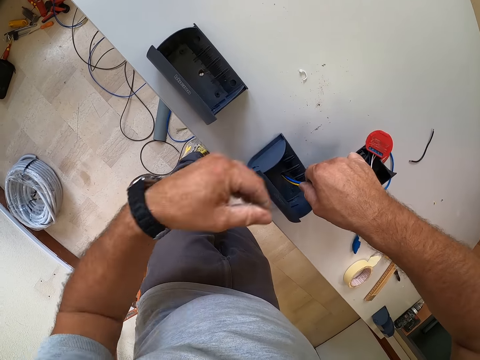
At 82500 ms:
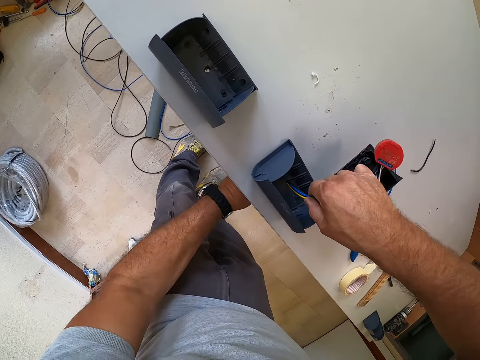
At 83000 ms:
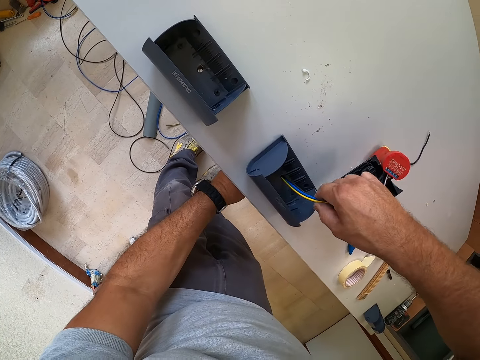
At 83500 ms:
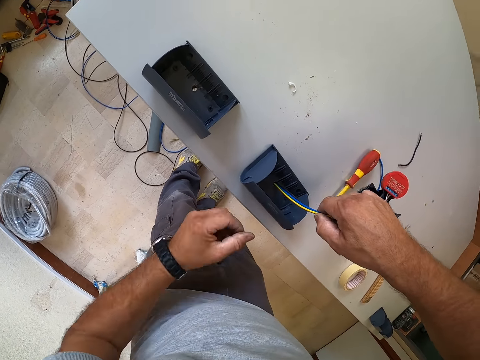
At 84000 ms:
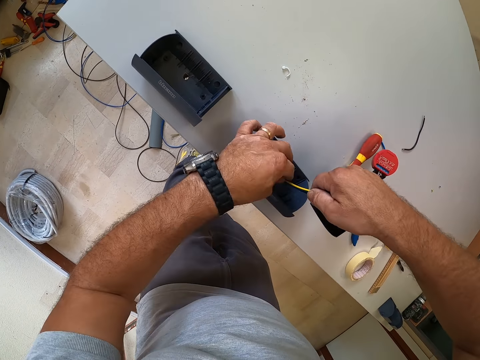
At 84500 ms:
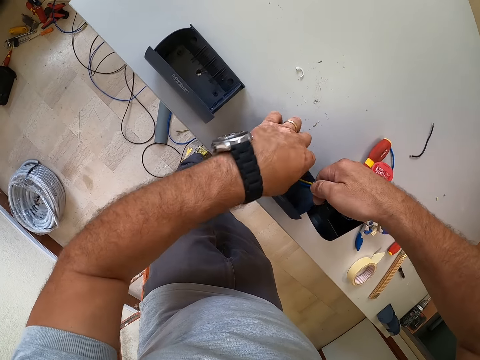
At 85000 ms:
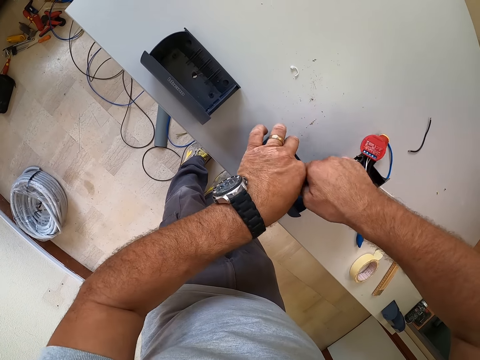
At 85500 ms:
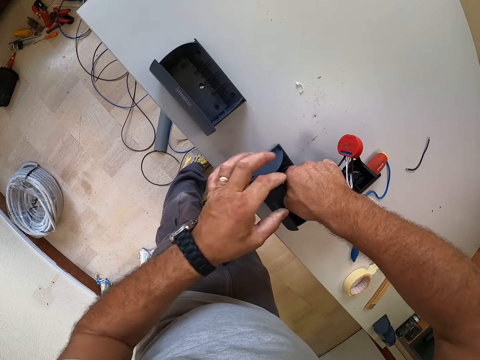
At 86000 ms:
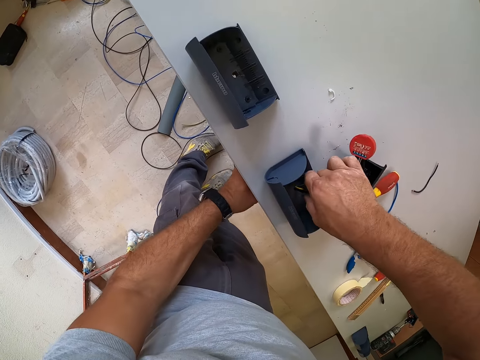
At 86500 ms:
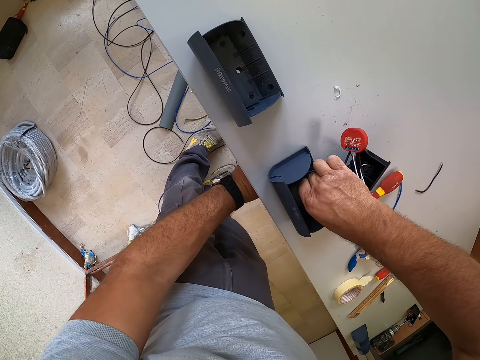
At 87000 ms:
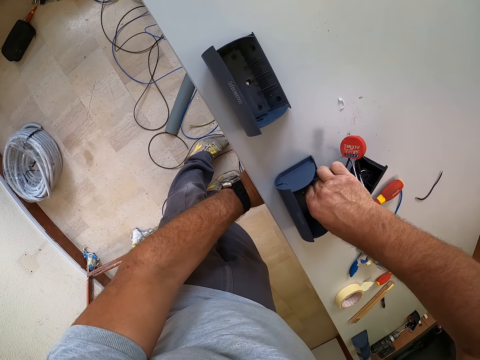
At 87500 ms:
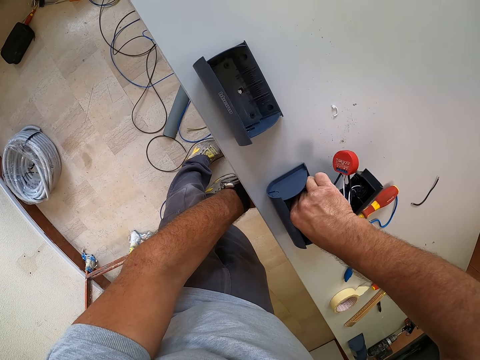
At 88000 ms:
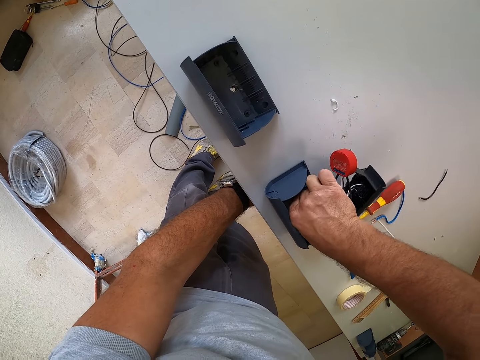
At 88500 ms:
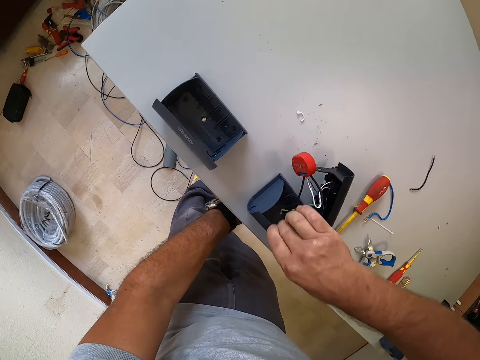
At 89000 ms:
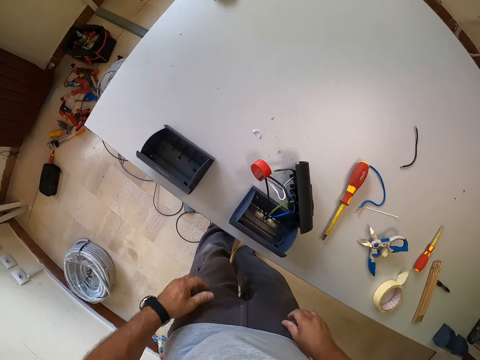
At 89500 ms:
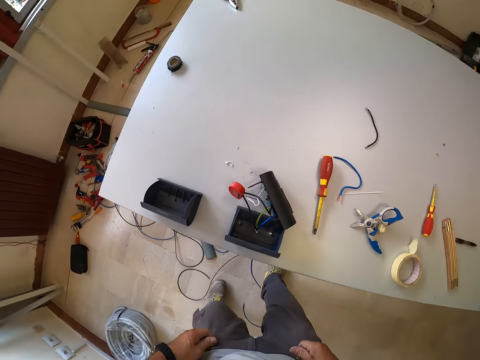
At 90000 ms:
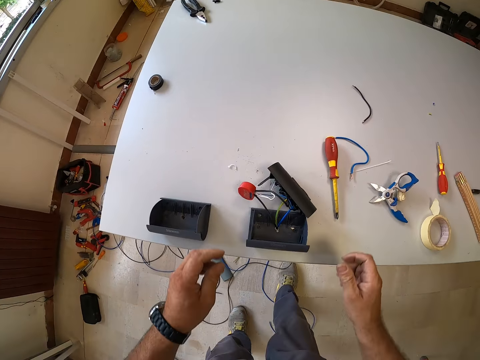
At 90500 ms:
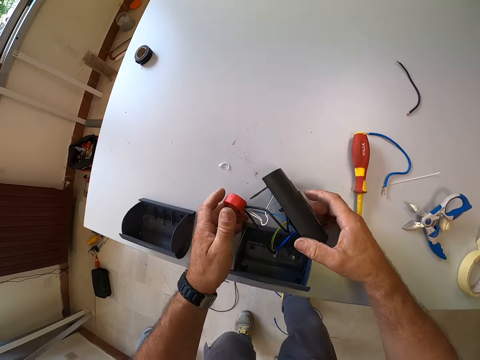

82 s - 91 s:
The camera wearer inserts wires through the gadget. They put the wire through the table plug socket. They stop pulling wires and pick gadgets.

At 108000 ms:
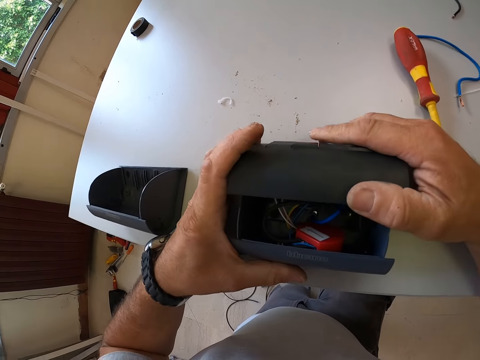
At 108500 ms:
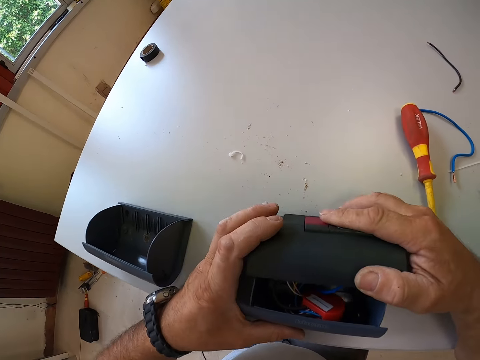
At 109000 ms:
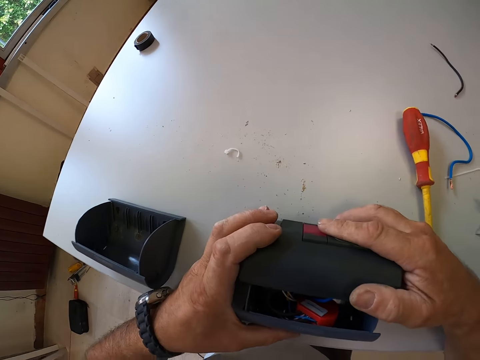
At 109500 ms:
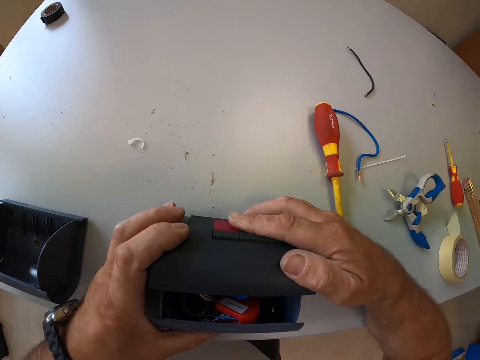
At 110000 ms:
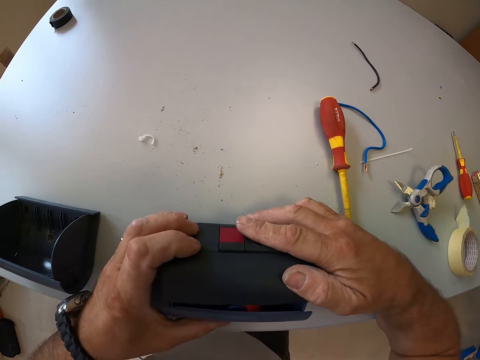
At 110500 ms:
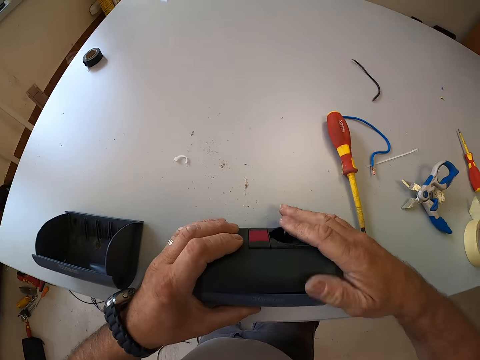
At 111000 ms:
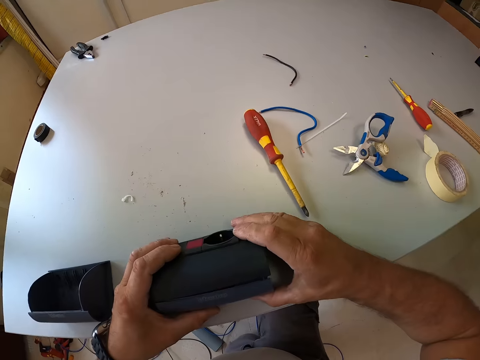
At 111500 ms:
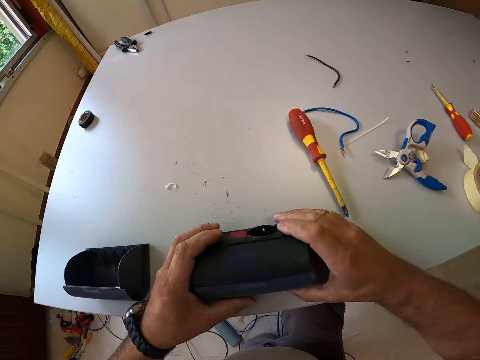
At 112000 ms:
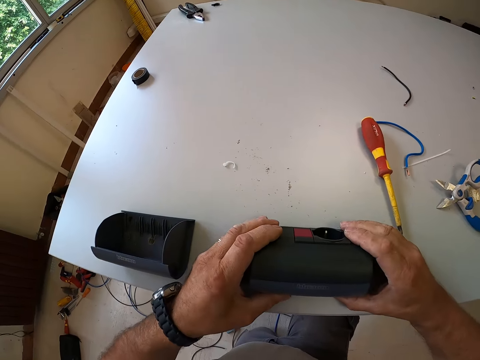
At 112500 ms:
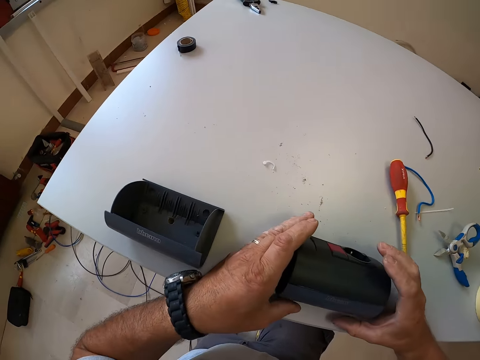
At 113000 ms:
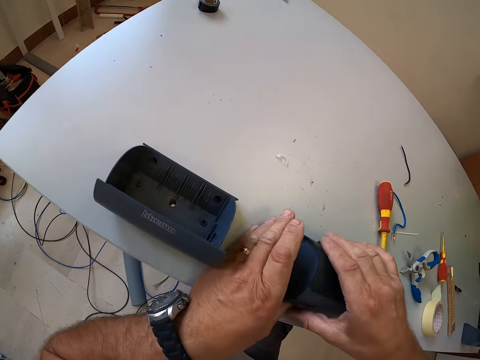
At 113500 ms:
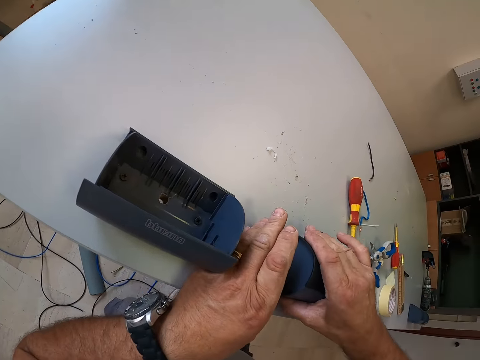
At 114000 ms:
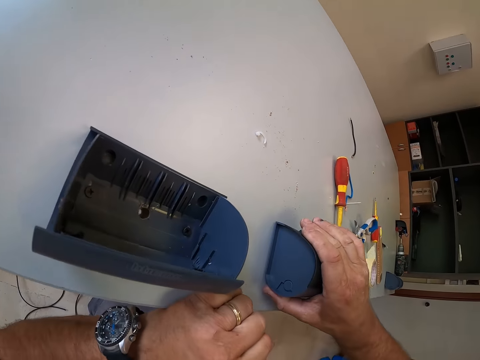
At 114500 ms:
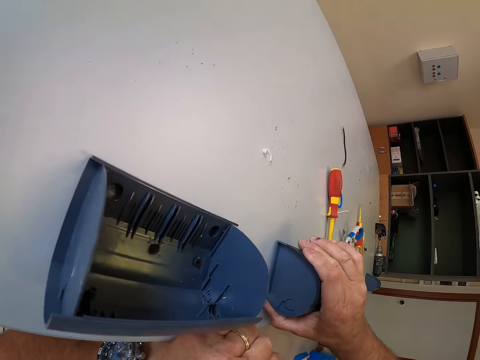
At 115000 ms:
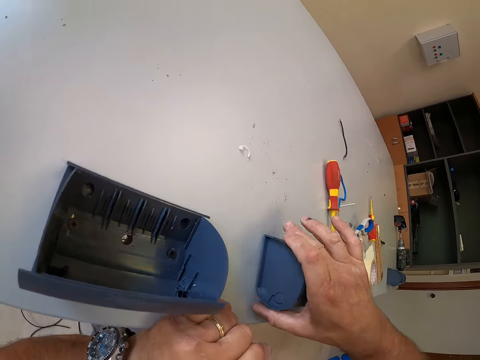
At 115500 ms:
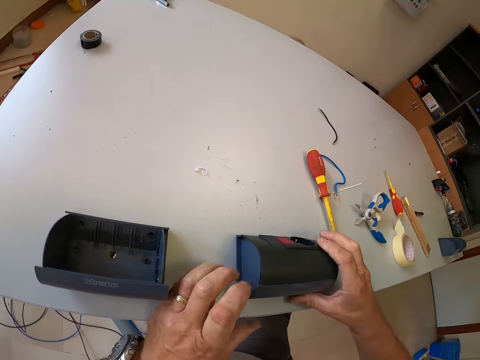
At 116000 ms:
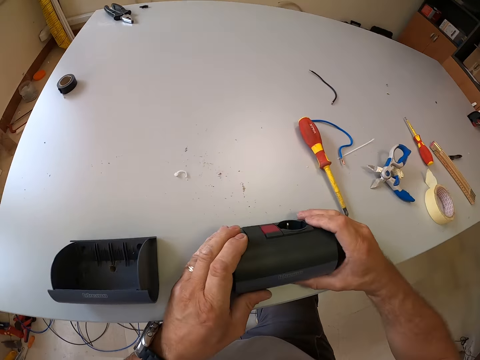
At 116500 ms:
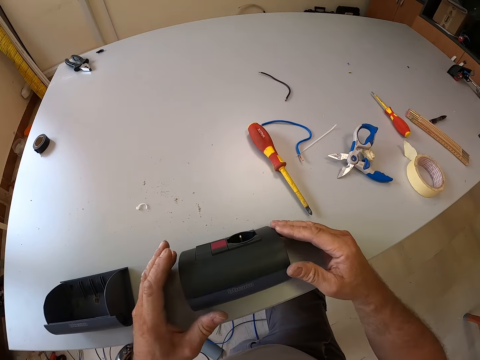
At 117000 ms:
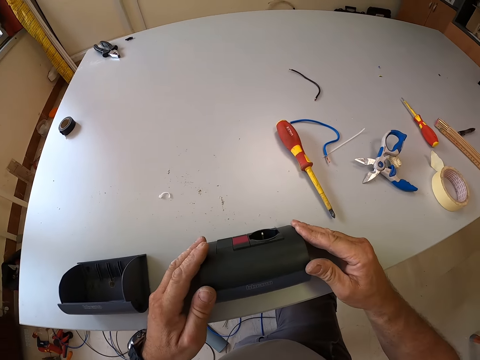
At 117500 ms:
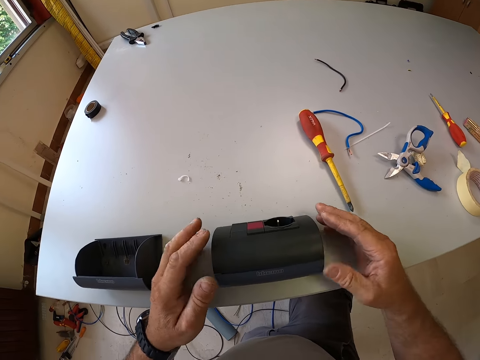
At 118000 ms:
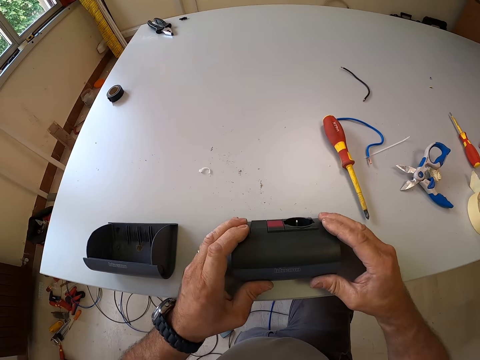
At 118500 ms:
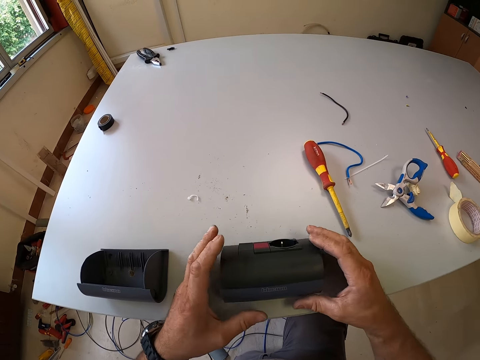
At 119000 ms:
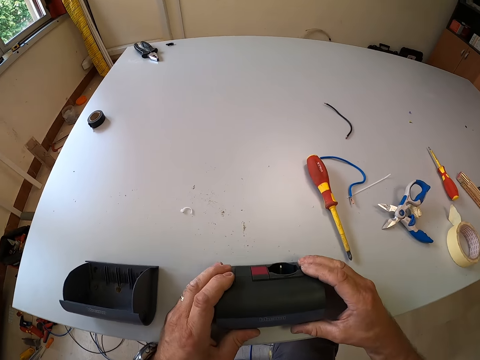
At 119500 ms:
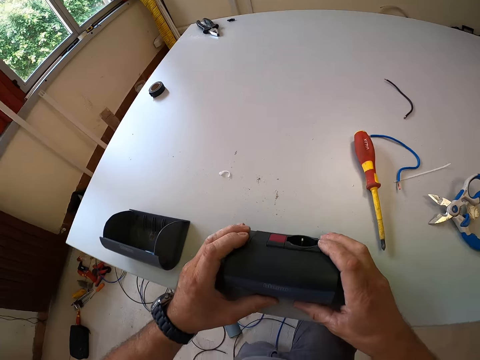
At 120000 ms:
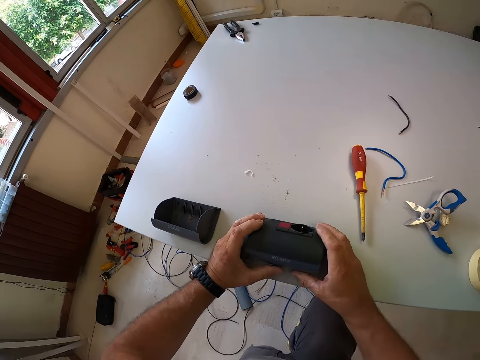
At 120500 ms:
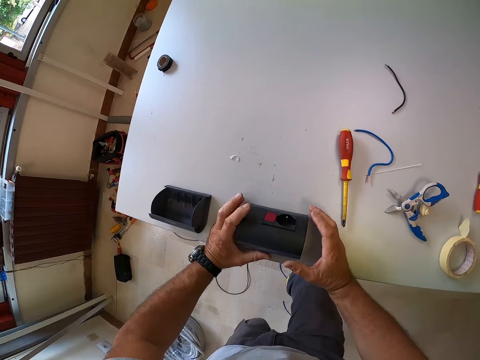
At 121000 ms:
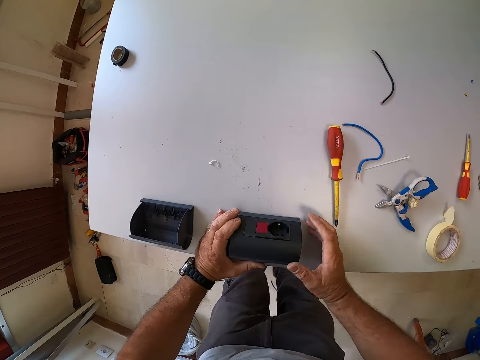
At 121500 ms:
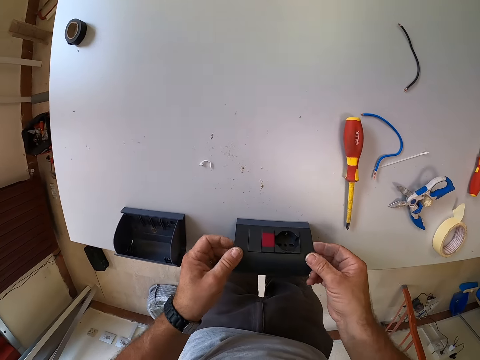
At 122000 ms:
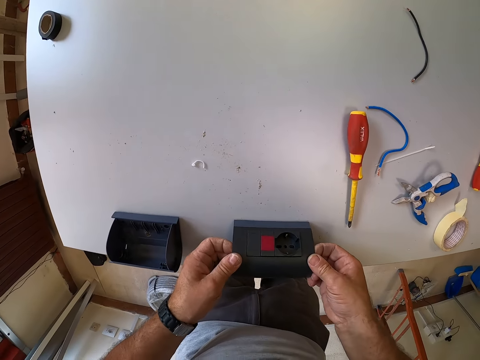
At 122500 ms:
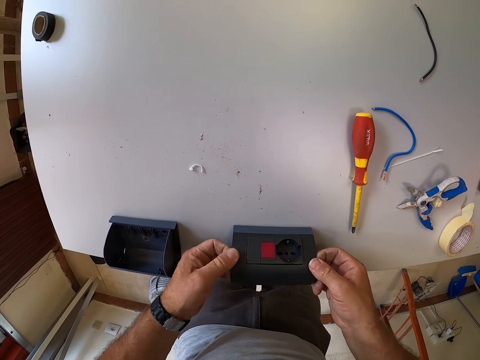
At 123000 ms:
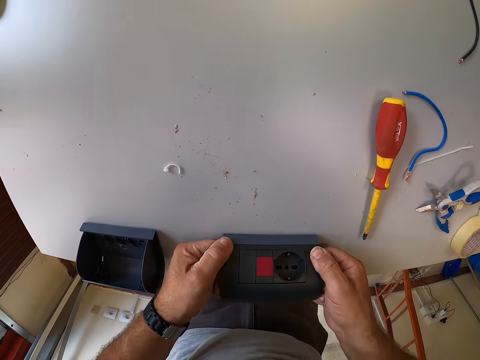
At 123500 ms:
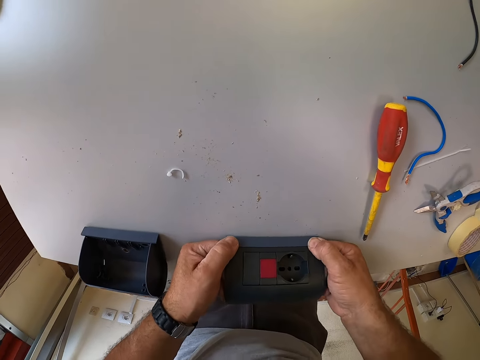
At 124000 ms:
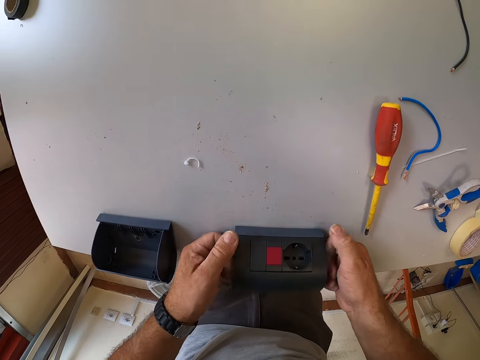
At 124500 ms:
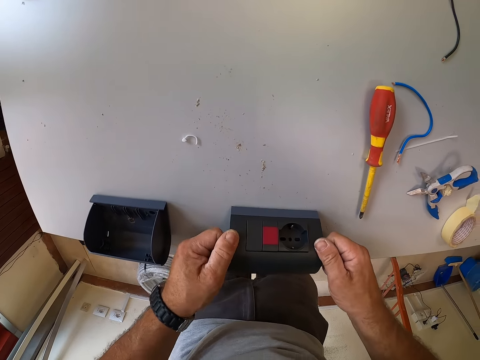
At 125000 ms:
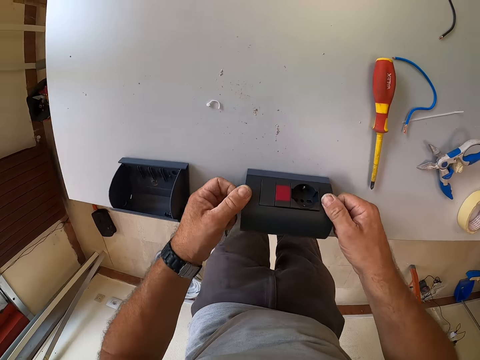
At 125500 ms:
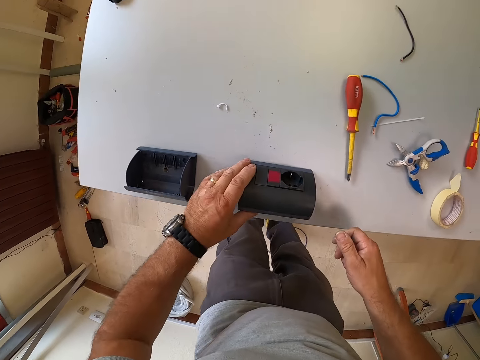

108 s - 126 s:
The camera wearer closes the gadget.
